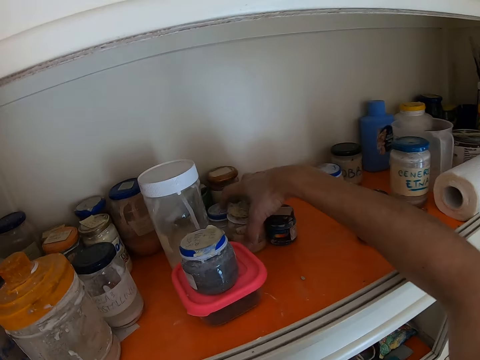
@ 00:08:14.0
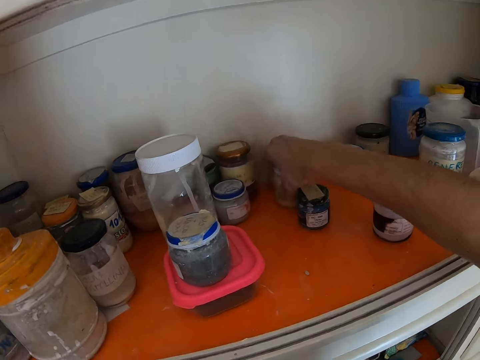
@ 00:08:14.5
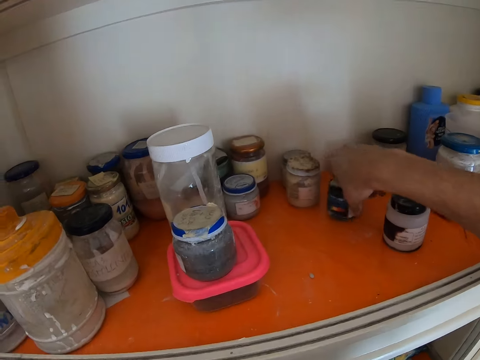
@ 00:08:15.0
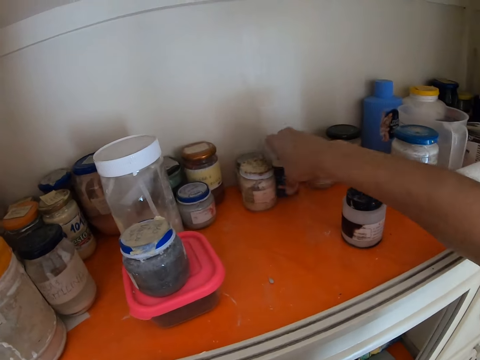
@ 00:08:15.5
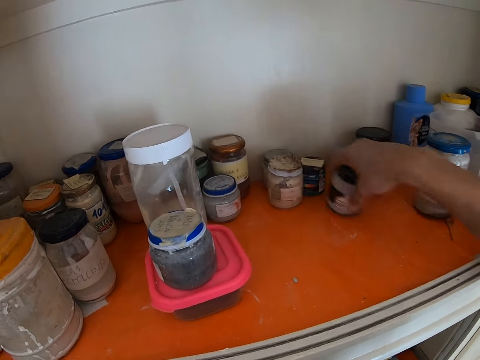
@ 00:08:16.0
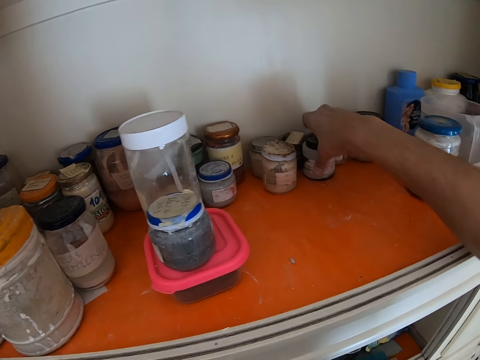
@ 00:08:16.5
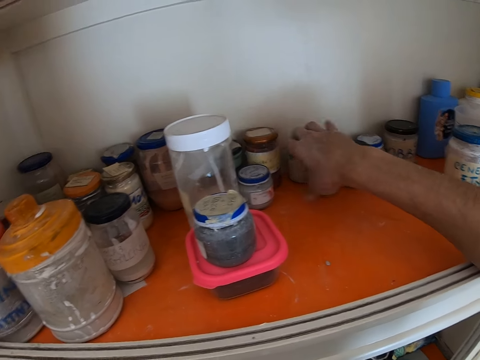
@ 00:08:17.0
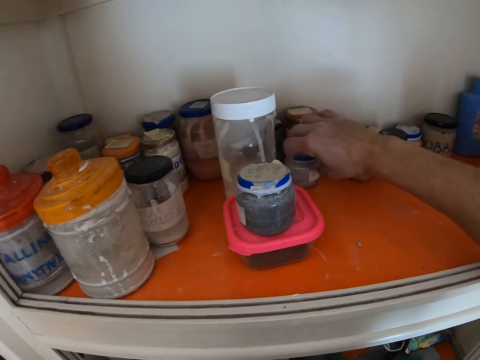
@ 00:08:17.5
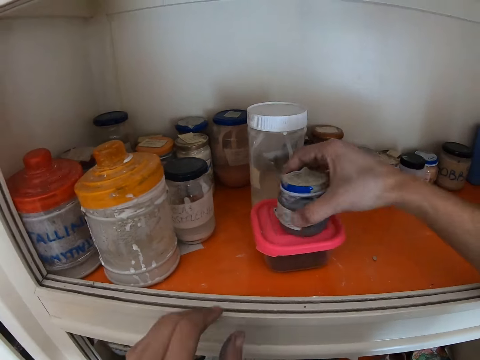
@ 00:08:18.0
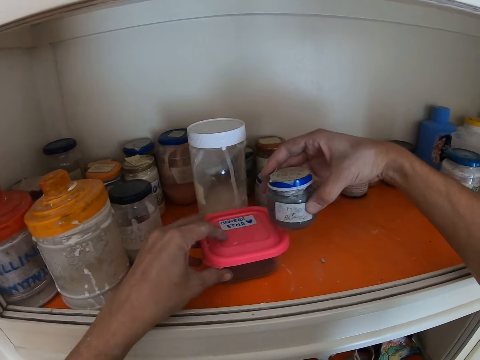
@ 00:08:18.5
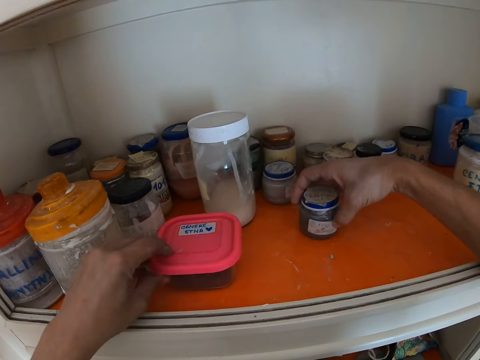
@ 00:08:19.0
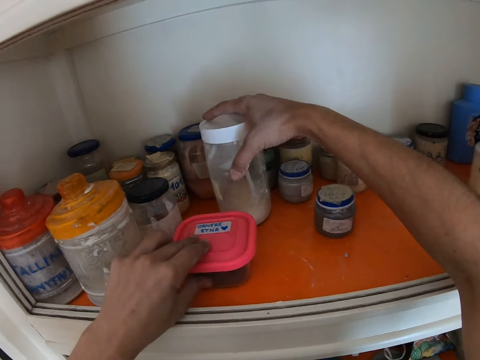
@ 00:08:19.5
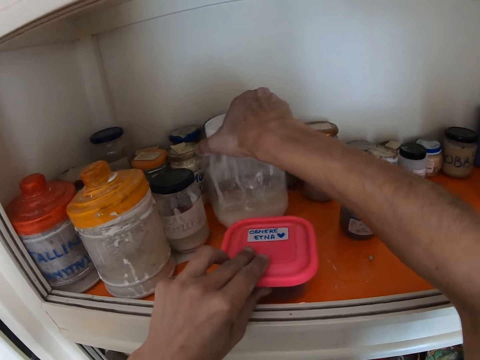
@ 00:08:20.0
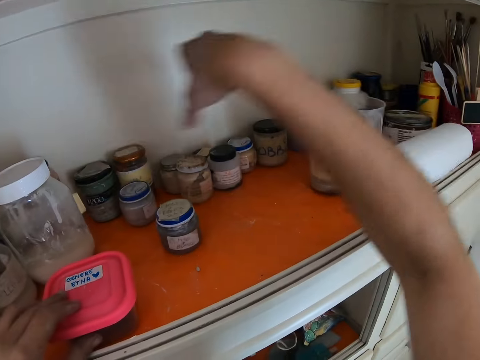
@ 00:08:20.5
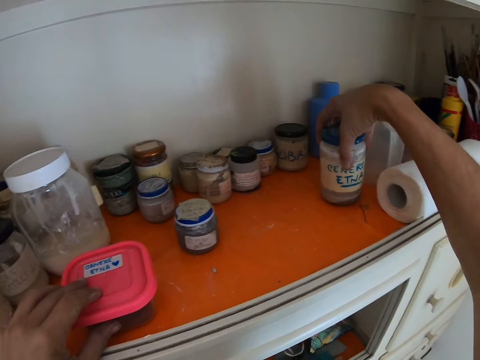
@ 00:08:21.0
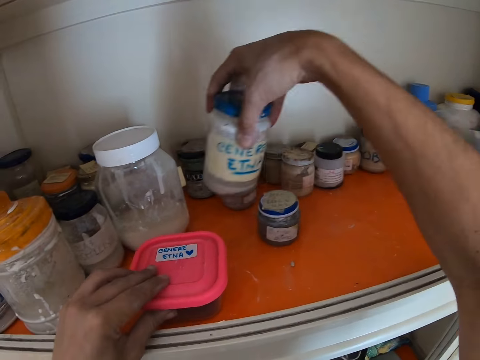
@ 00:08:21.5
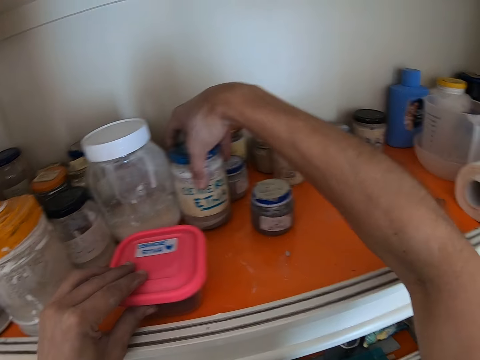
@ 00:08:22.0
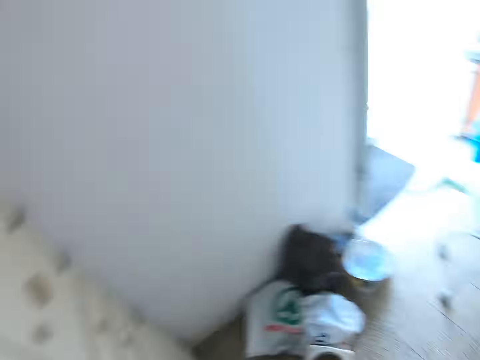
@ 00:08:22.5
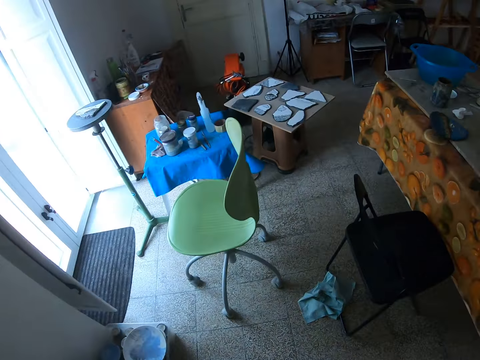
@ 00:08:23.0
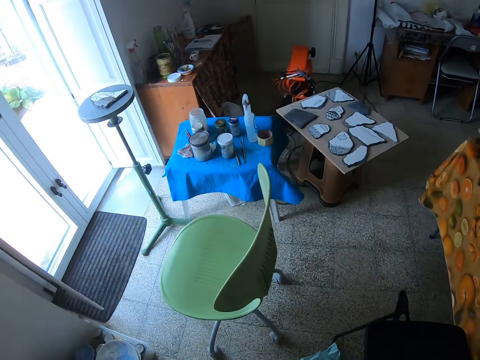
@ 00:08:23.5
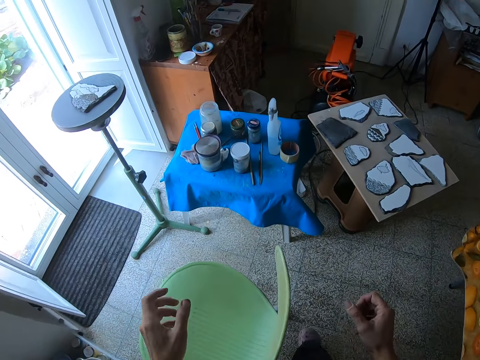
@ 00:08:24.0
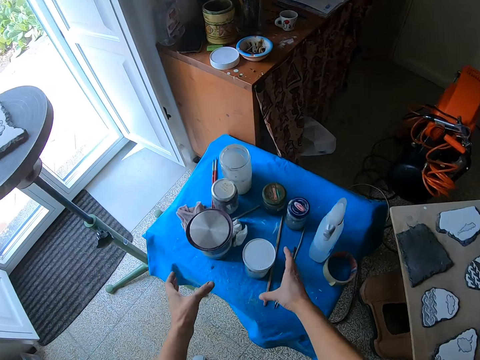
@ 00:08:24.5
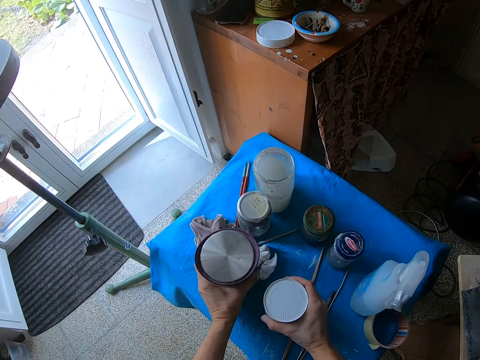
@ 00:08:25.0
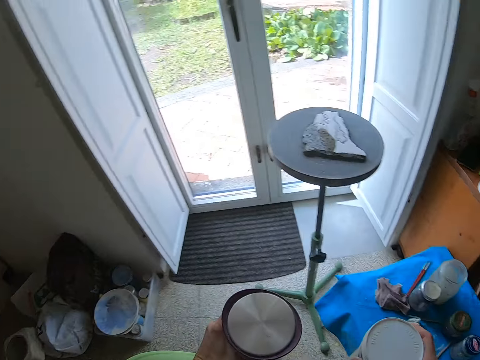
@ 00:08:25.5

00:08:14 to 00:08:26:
The camera wearer moves a container on the shelf with his right hand repeatedly. He touches the container on the table with his right hand. He touches it again. He moves a container on the table with his right hand, moves a container on the table with his left hand, and moves a container on the table with his right hand. He arranges the jars on the cupboard. He moves a container on the table with his right hand. He picks up a container on the table with his left hand.

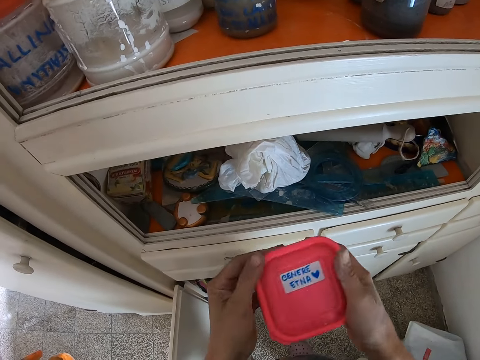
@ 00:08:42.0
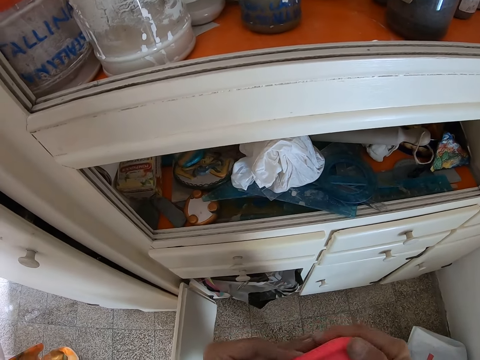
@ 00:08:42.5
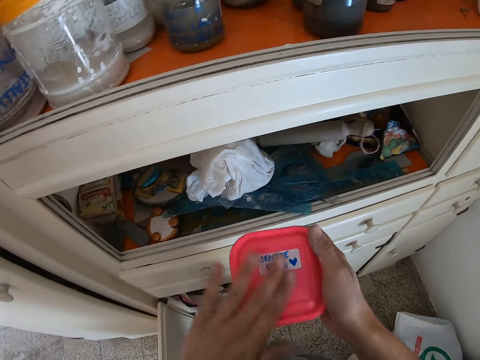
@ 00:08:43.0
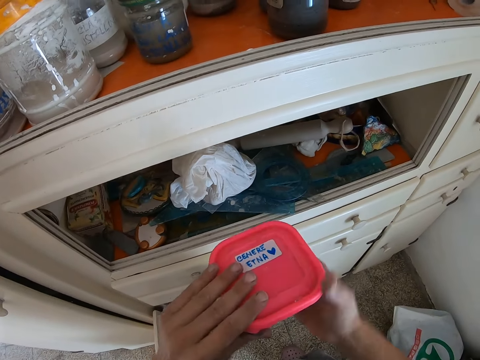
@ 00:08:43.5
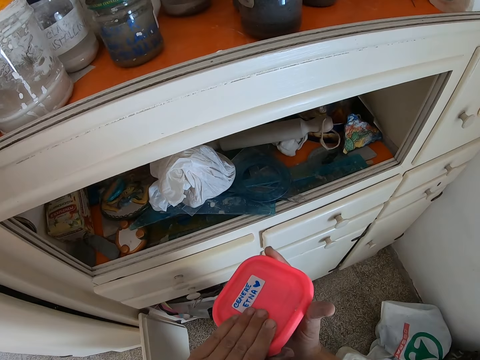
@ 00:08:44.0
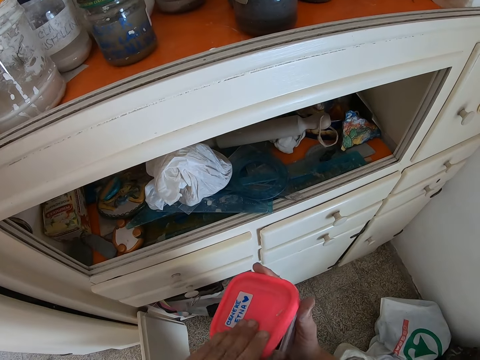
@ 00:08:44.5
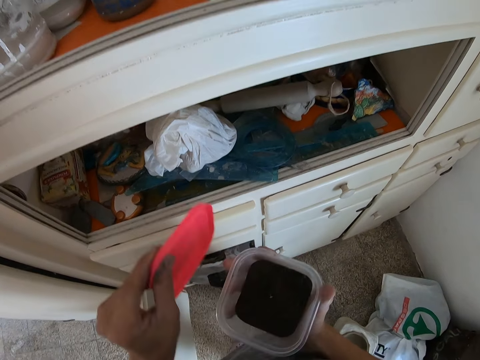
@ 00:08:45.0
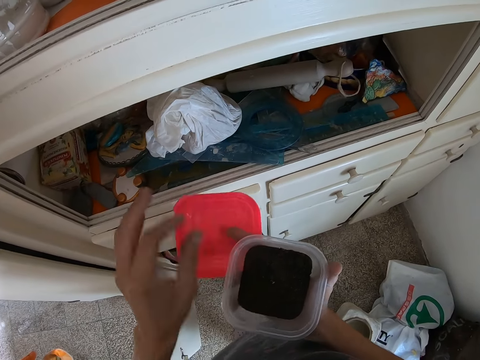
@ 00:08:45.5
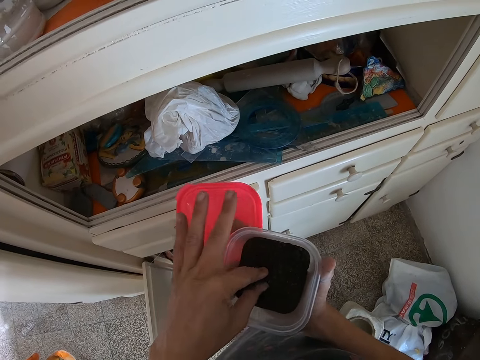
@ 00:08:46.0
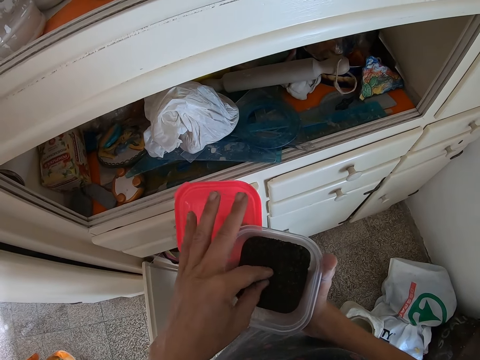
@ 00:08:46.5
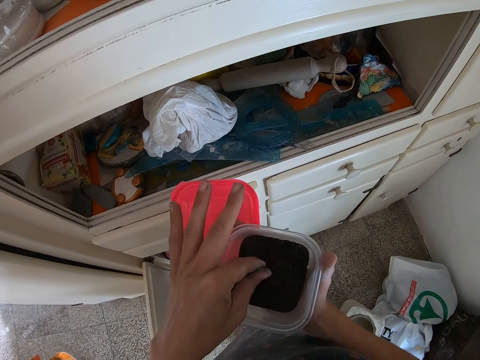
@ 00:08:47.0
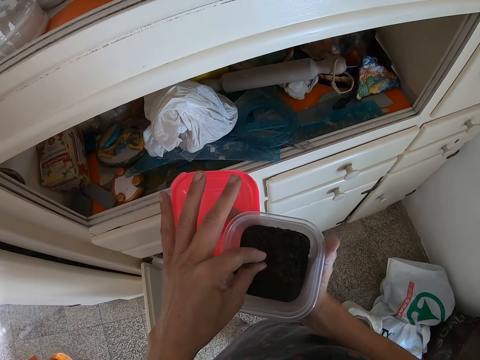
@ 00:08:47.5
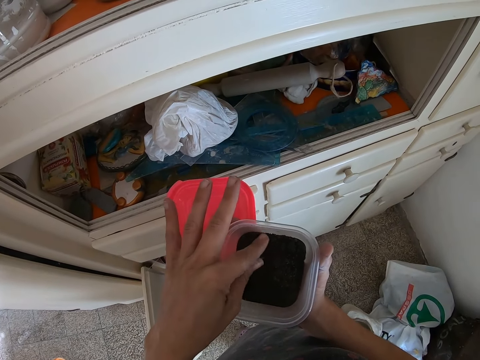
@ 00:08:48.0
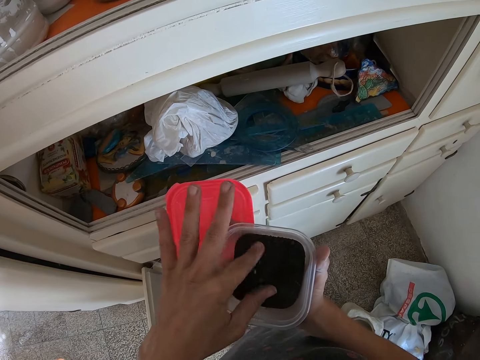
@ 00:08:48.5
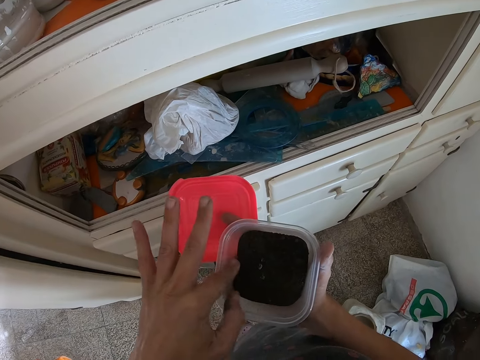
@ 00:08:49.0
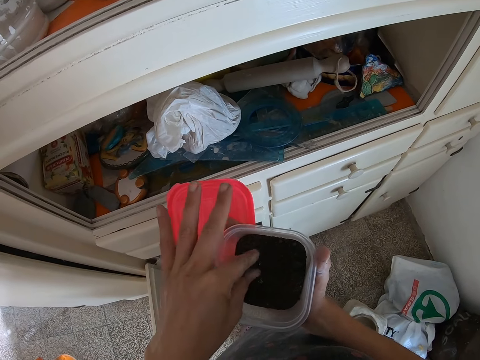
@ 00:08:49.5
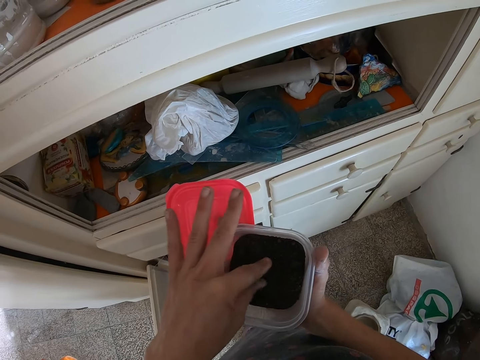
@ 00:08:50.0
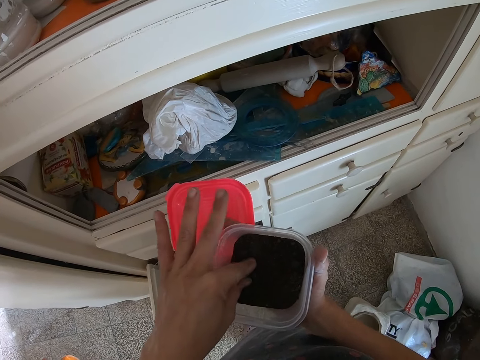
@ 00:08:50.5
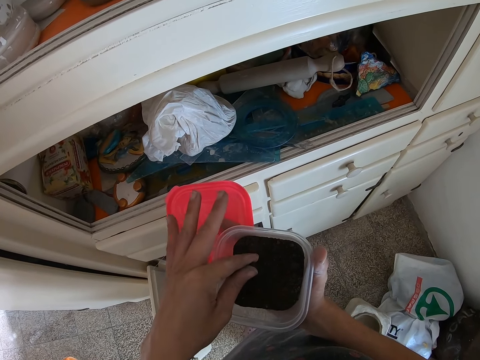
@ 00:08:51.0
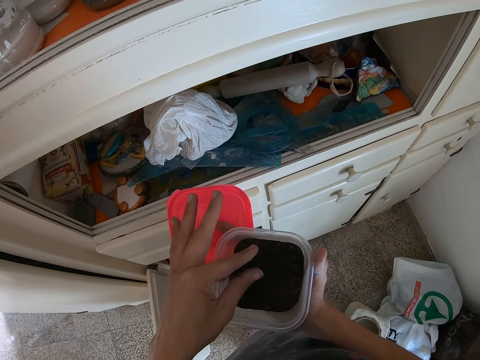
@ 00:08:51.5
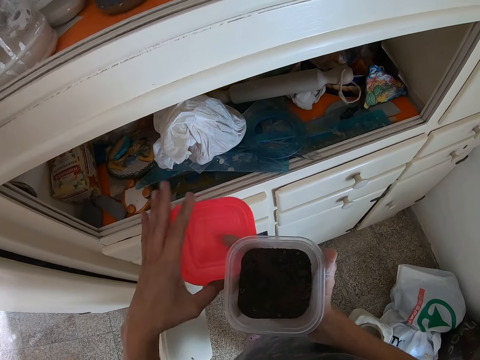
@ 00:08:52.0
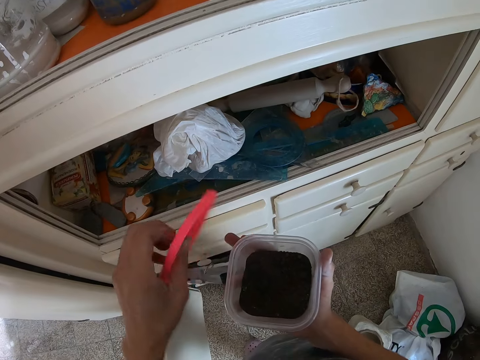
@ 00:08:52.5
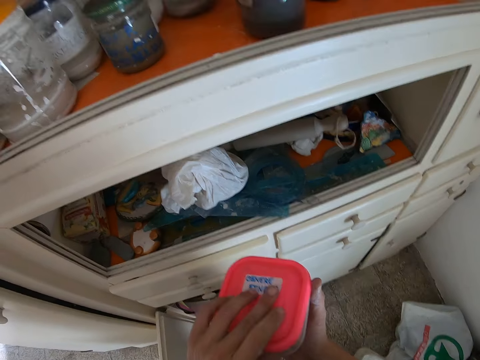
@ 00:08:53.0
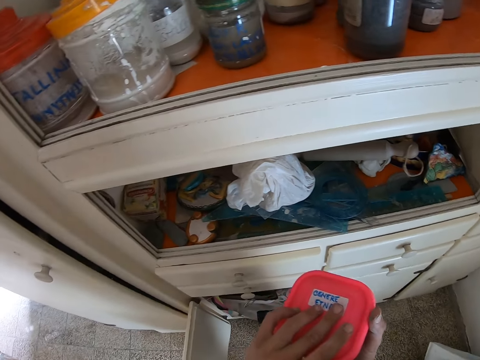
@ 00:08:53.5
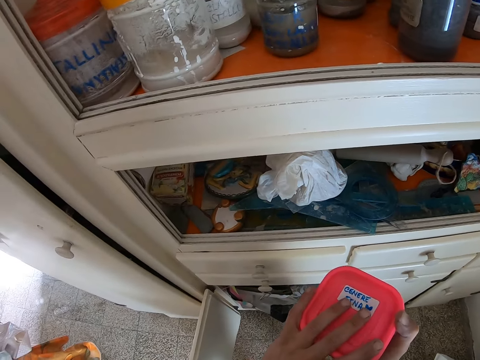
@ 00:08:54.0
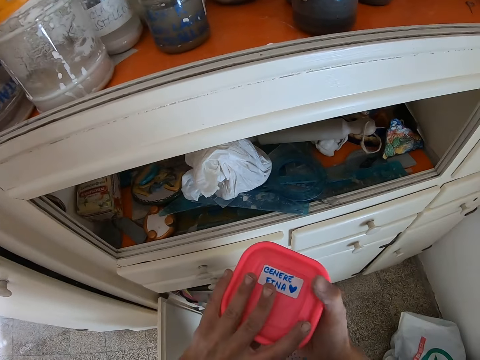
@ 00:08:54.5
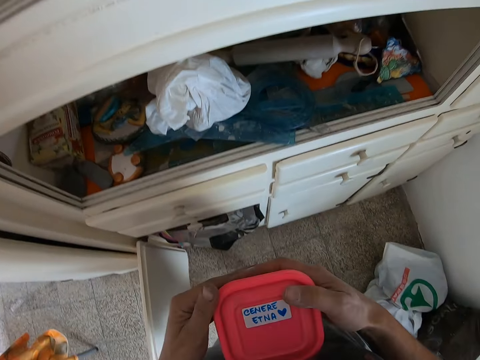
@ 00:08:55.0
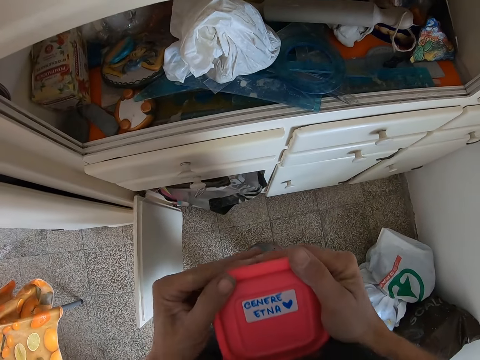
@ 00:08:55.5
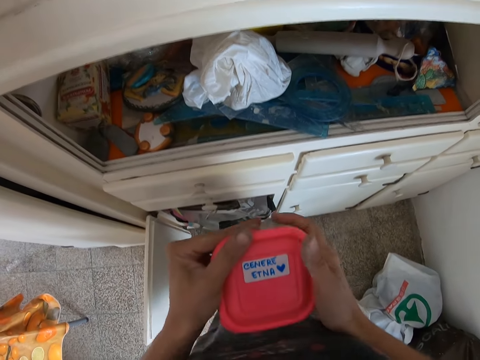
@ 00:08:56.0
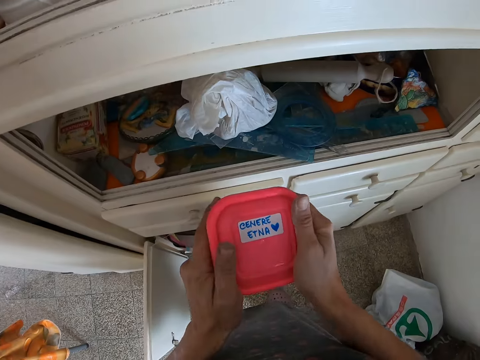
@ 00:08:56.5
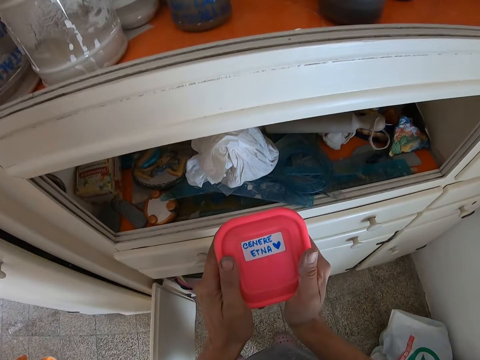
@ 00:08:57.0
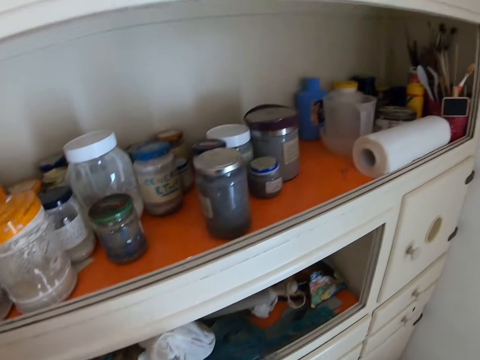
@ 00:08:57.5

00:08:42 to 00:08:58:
The camera wearer takes a small dish. He wipes the surface of the container with his left hand. He opens the lid of the container with his left hand. He touches the sand in the container with his left hand. He covers the container with the lid.
